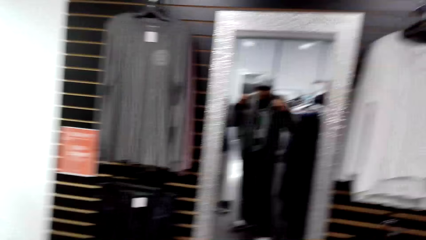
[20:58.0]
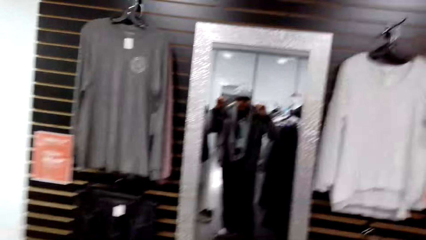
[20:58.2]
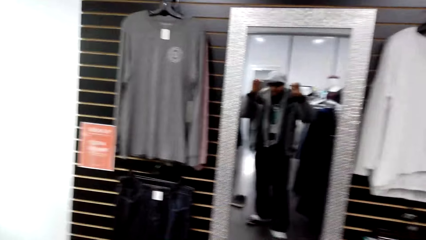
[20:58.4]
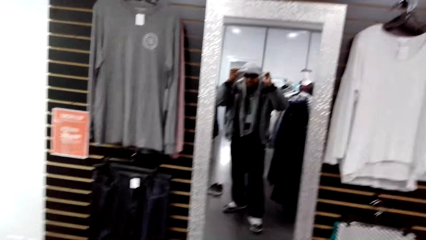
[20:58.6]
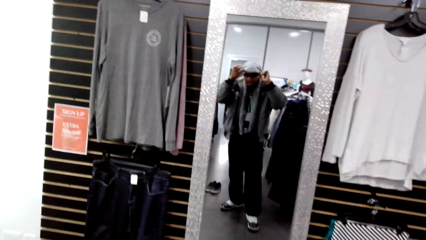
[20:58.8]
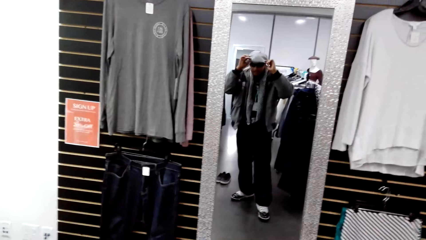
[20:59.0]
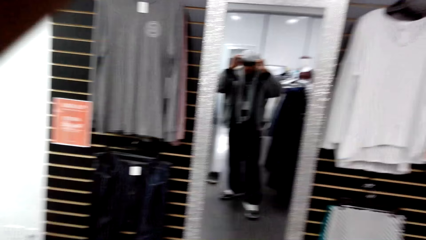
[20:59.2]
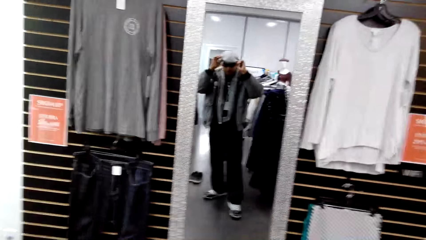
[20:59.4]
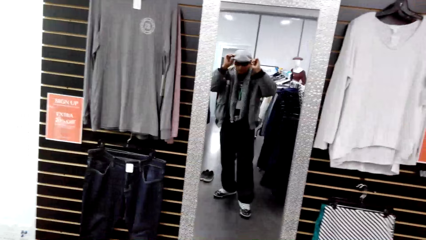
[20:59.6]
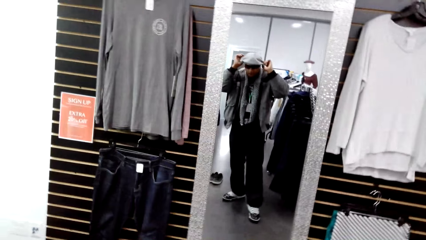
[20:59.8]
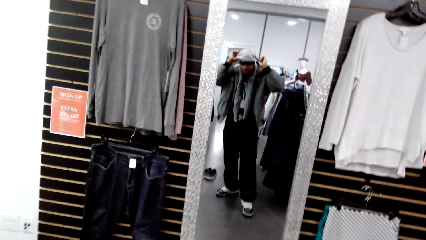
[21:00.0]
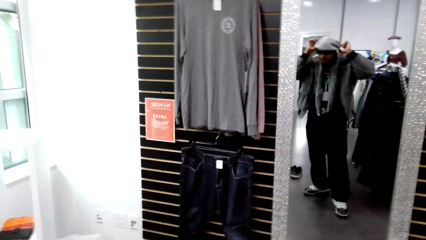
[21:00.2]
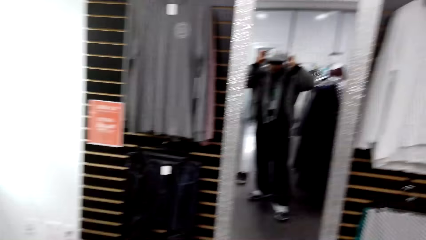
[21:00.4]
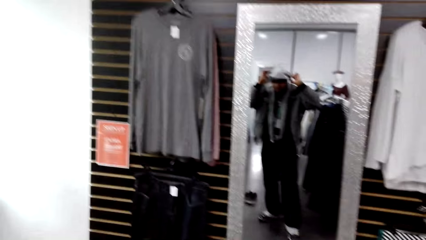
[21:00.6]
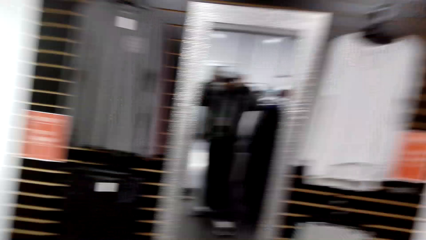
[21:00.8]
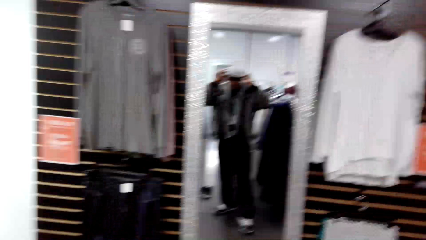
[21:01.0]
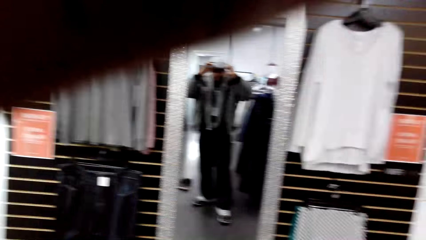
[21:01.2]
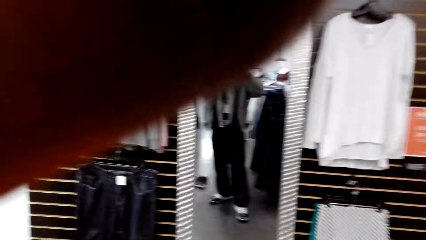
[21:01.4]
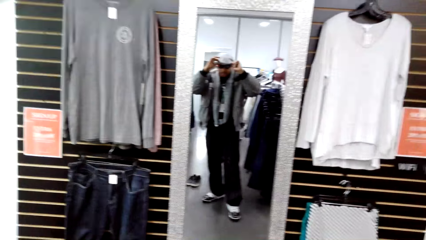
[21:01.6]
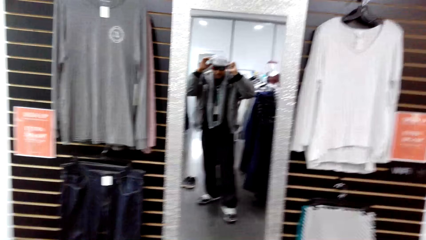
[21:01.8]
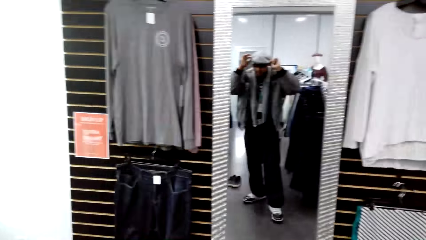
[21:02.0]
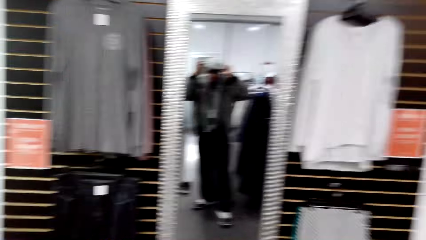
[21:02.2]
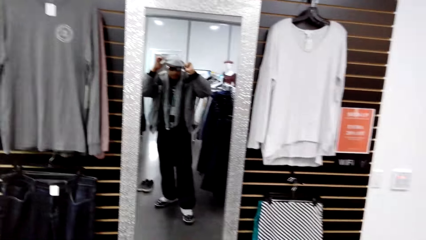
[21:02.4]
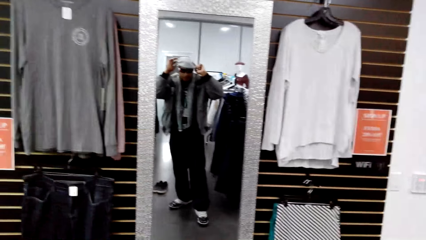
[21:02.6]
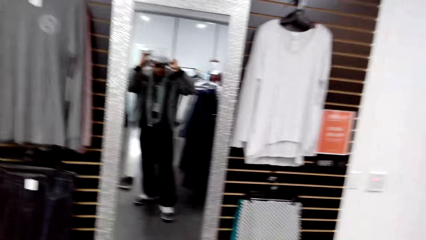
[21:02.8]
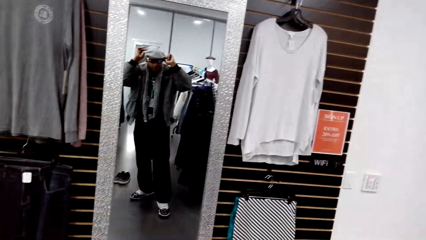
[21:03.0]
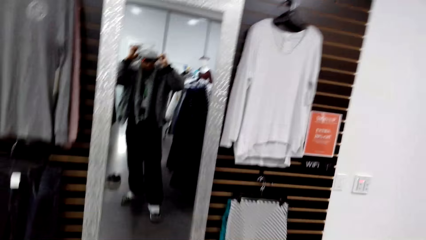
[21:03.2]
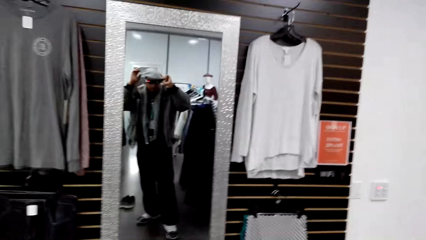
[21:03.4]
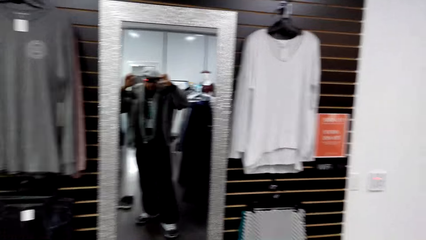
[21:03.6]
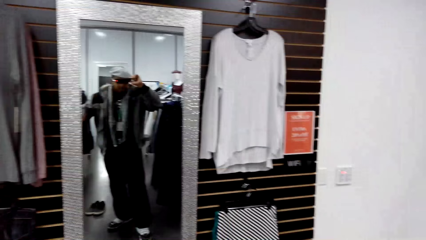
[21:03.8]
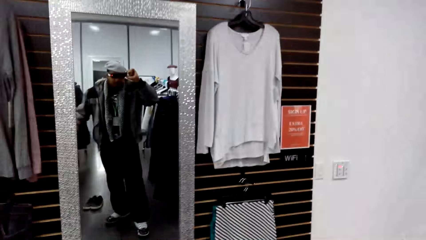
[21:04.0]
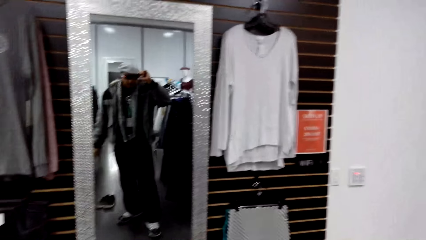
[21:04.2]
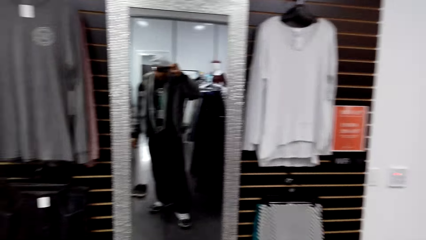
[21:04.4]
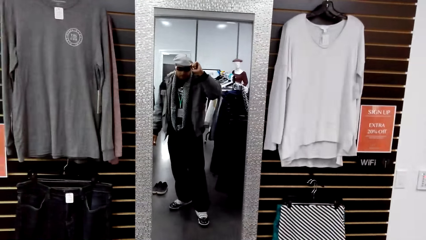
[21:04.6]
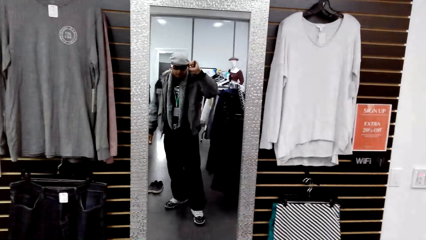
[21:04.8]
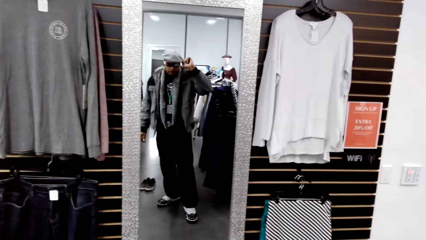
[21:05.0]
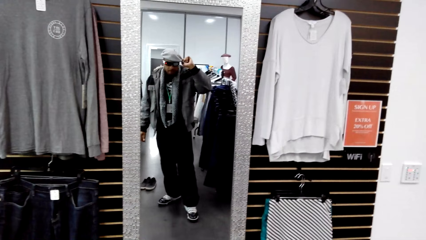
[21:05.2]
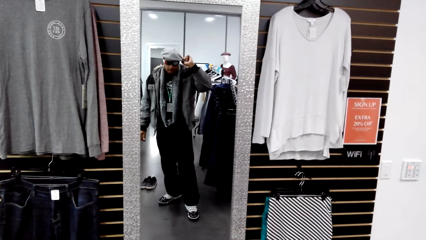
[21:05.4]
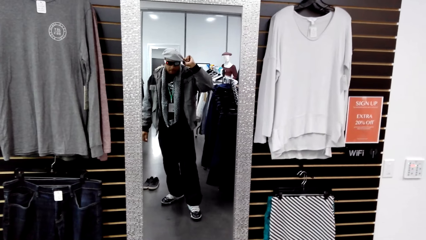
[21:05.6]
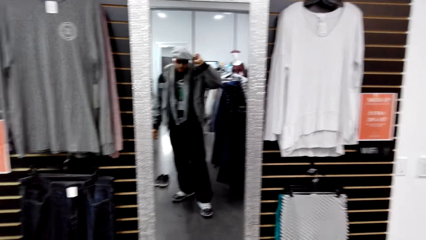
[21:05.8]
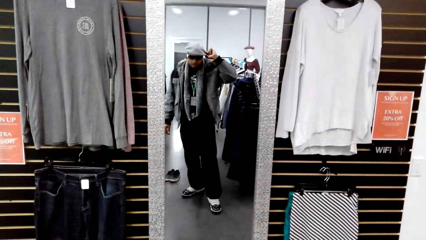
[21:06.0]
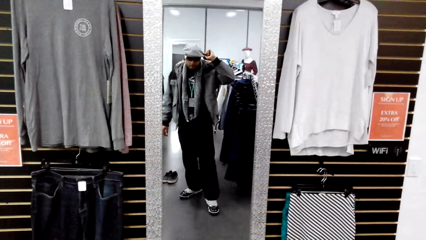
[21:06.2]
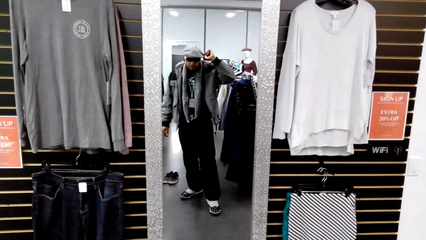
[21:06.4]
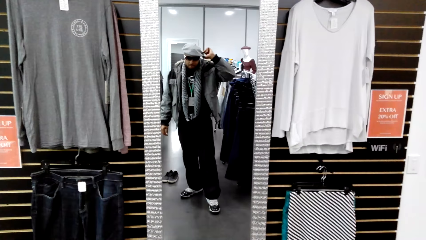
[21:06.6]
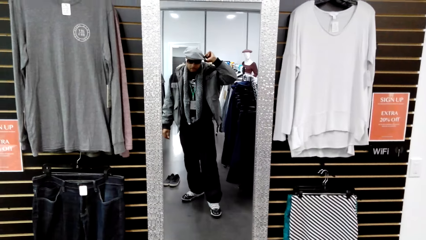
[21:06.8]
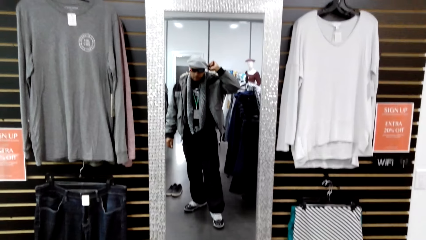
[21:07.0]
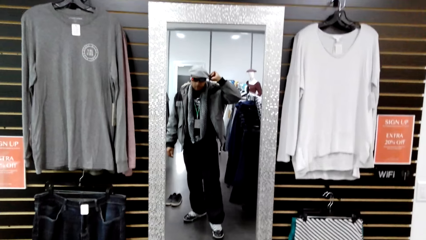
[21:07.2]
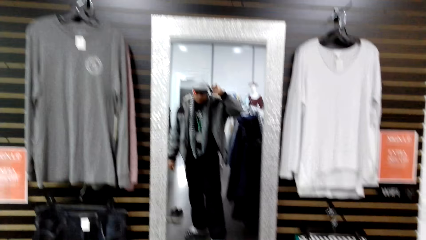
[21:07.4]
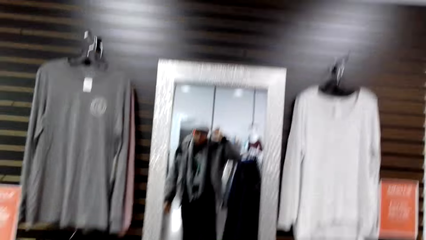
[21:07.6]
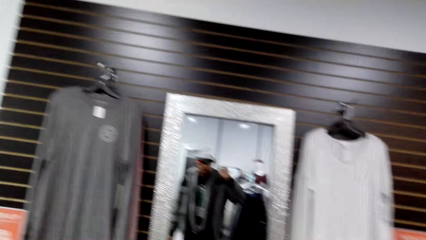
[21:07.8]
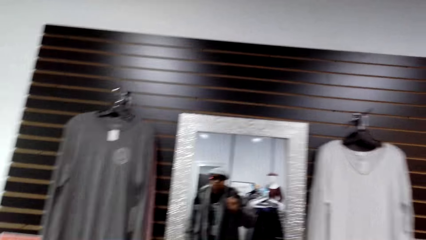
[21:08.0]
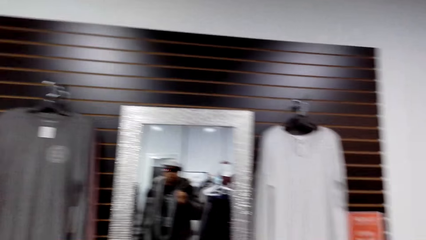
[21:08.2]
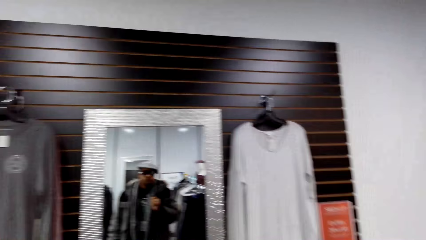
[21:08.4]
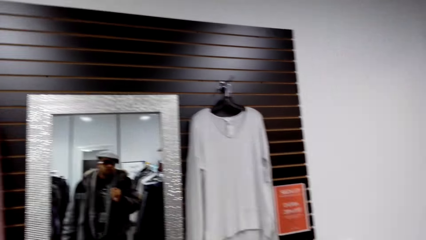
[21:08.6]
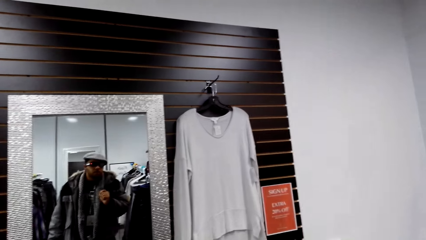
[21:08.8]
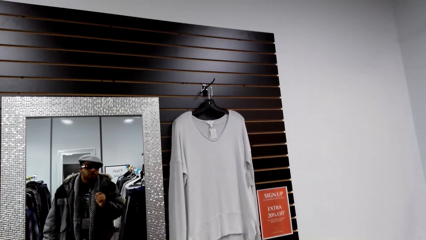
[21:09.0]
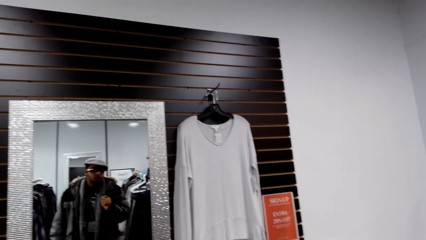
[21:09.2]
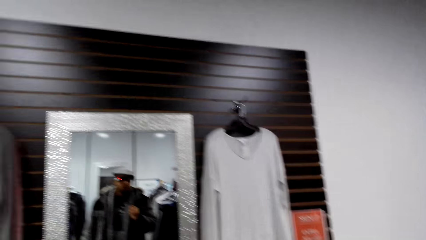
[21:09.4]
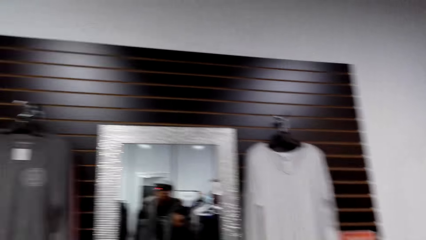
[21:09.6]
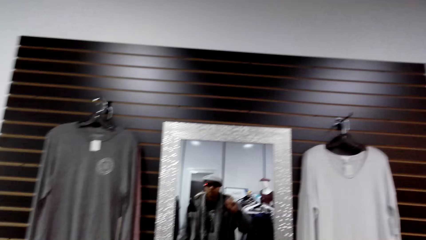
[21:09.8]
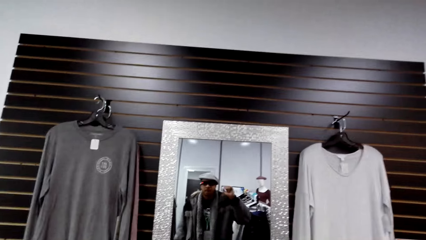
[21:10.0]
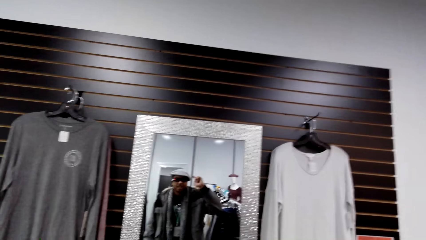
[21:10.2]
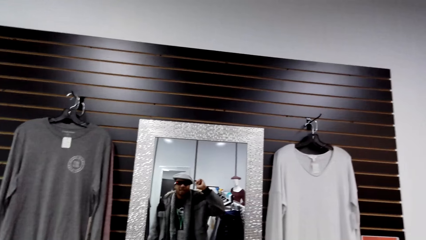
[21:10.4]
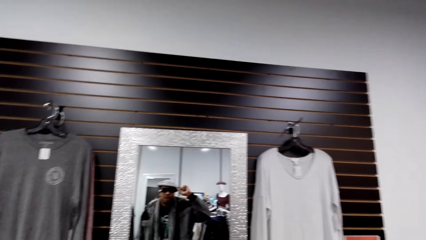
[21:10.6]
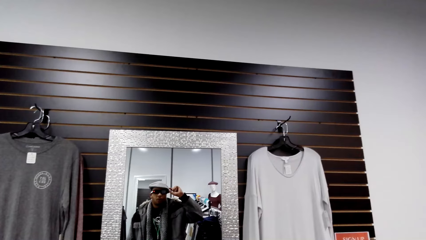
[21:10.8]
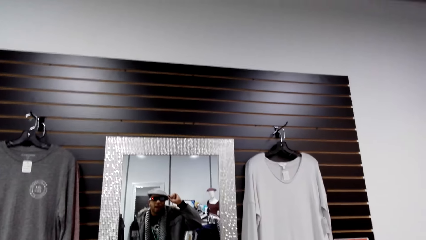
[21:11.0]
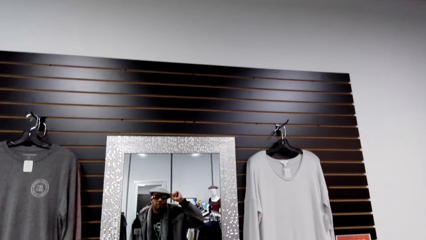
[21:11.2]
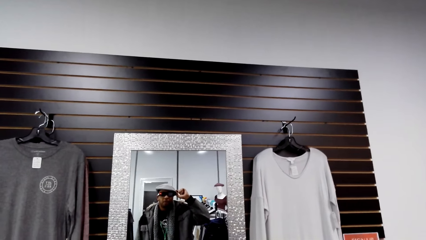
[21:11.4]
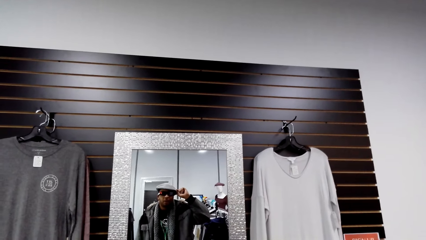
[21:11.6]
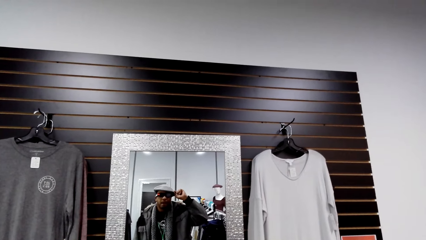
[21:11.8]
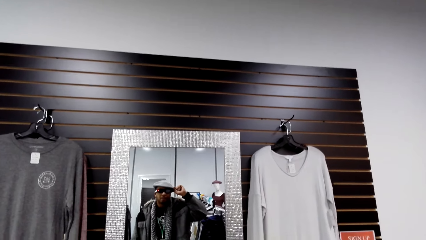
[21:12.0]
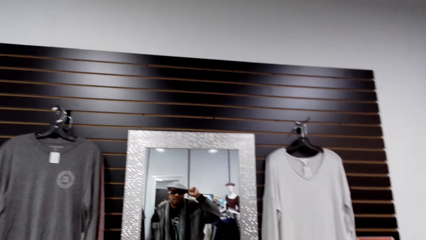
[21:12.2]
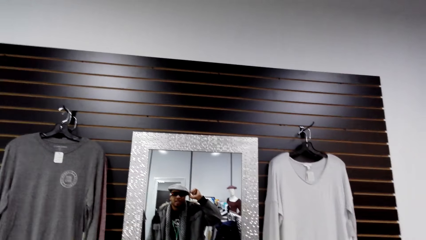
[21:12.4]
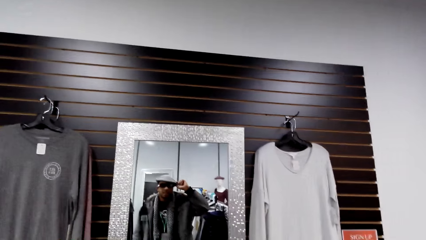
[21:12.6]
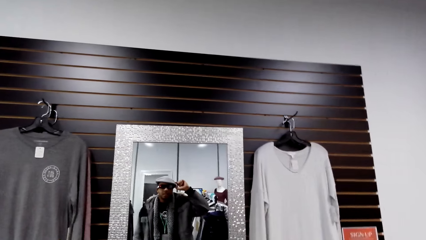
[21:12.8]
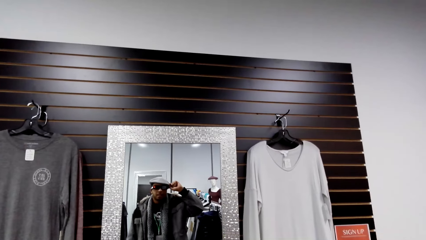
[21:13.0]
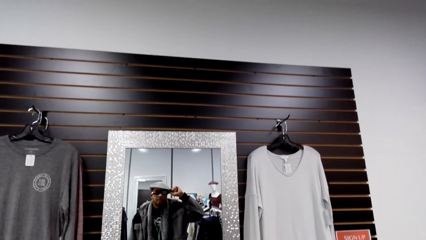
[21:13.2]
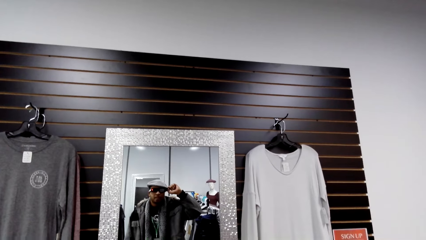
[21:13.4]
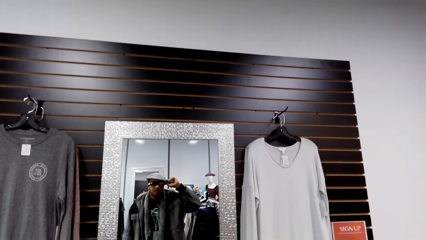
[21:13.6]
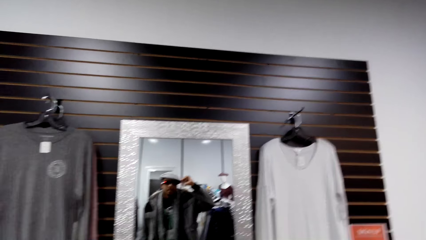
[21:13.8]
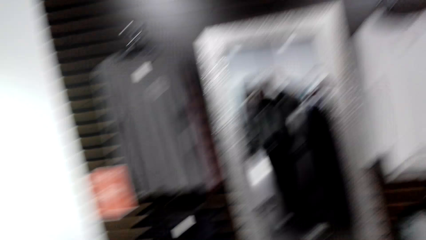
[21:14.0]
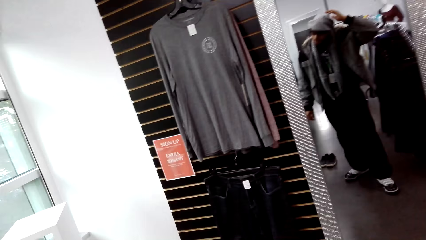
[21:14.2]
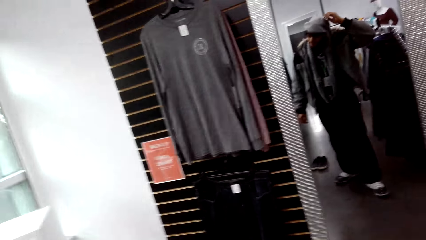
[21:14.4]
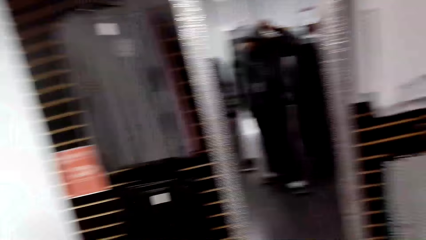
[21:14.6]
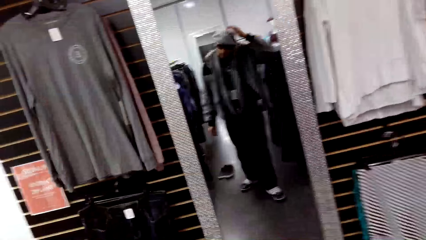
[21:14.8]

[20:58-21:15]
The camera wearer adjusts the hat with his hands. He lowers his left hand. He adjusts the hat with his right hand. He lowers his right hand. He adjusts the hat with his right hand.
